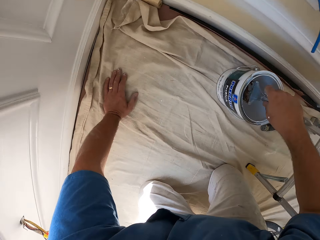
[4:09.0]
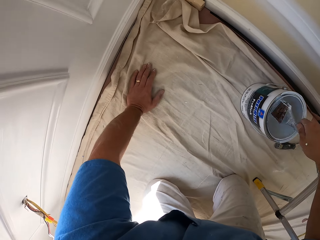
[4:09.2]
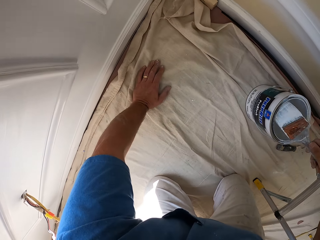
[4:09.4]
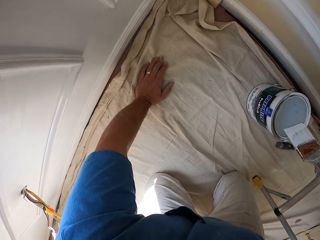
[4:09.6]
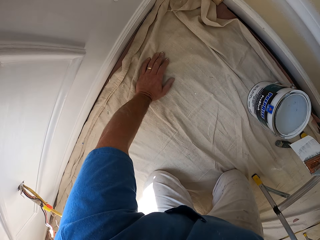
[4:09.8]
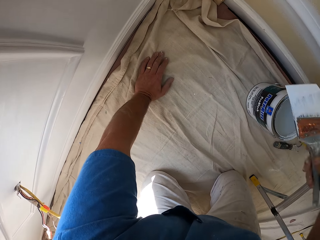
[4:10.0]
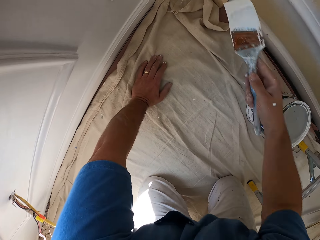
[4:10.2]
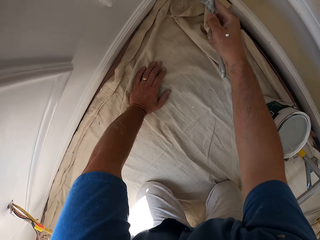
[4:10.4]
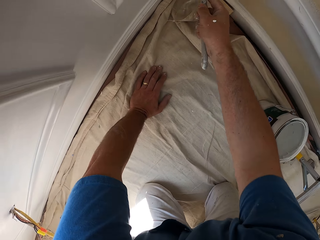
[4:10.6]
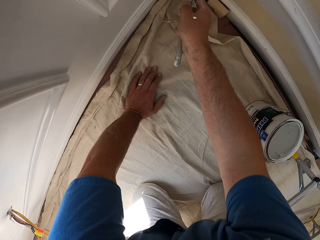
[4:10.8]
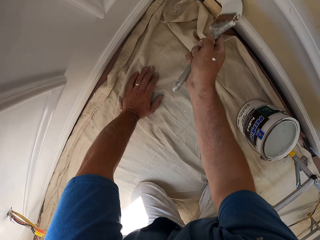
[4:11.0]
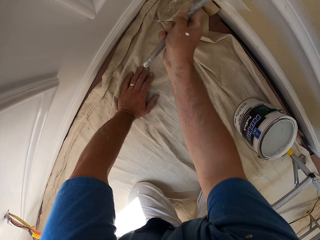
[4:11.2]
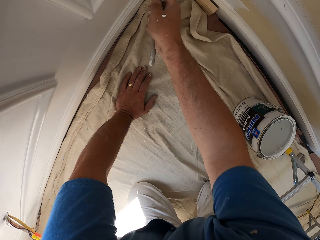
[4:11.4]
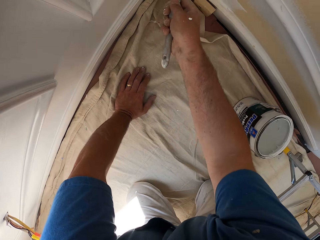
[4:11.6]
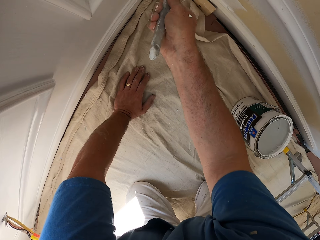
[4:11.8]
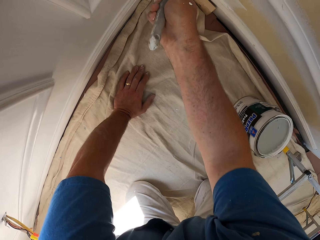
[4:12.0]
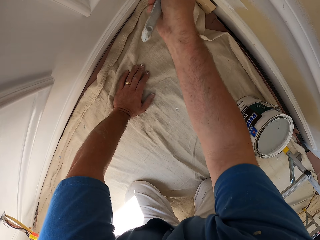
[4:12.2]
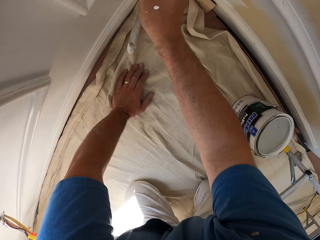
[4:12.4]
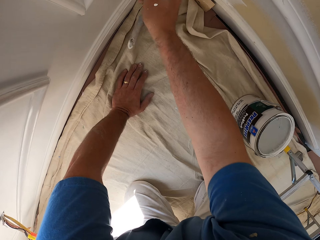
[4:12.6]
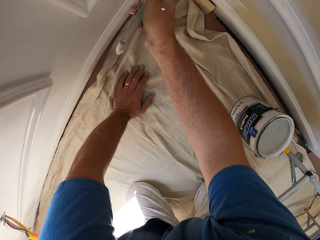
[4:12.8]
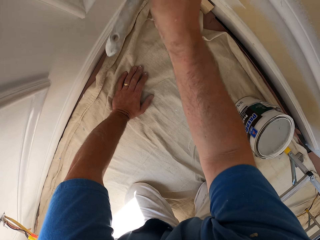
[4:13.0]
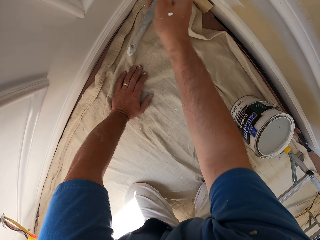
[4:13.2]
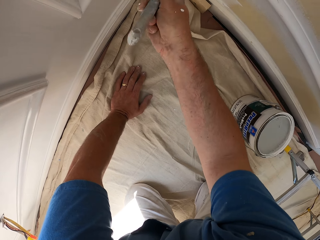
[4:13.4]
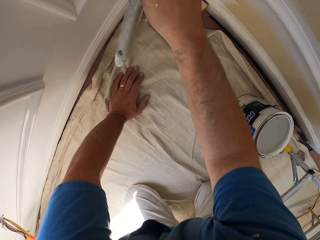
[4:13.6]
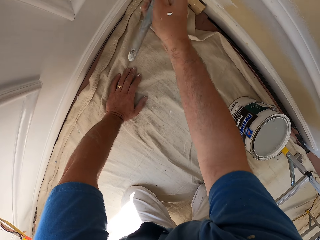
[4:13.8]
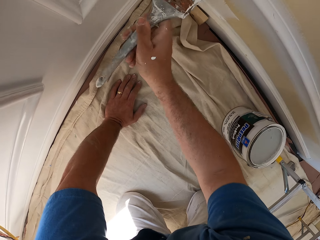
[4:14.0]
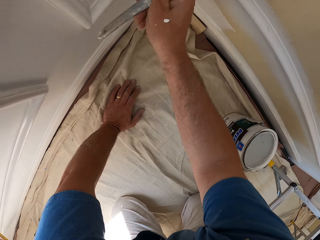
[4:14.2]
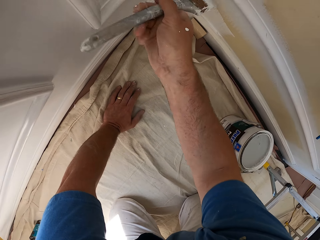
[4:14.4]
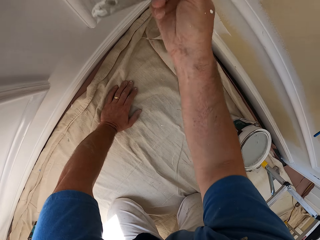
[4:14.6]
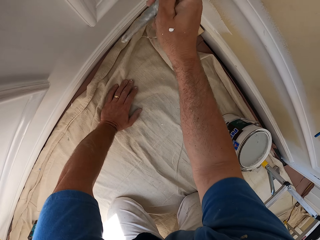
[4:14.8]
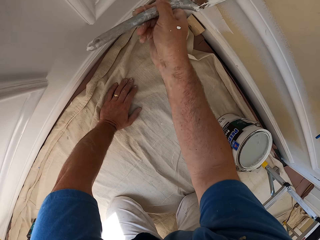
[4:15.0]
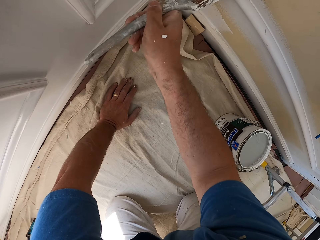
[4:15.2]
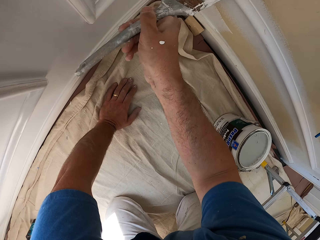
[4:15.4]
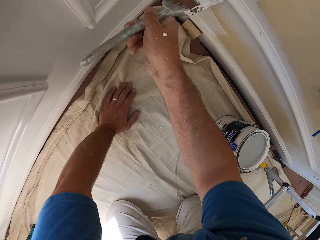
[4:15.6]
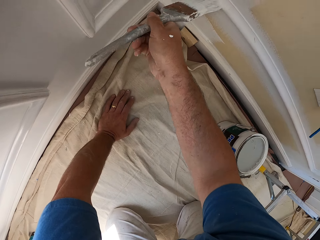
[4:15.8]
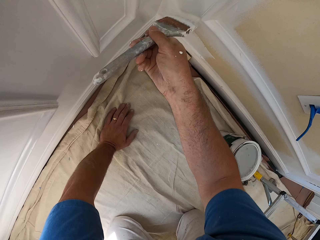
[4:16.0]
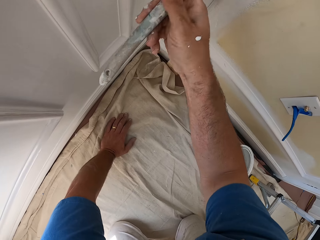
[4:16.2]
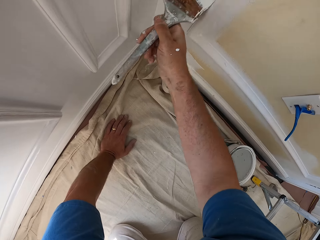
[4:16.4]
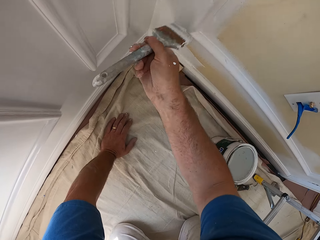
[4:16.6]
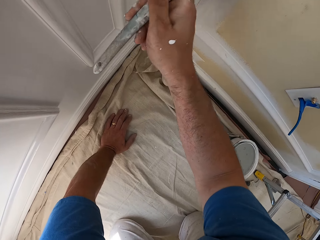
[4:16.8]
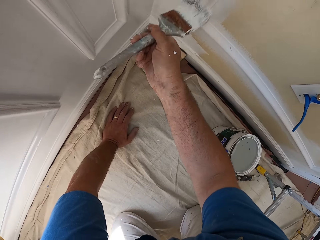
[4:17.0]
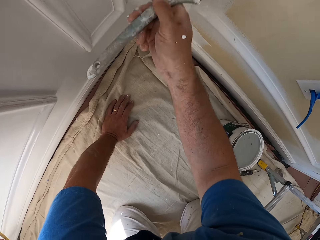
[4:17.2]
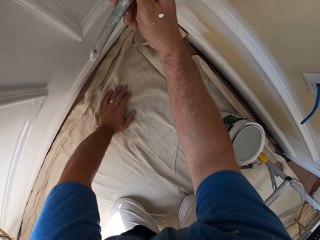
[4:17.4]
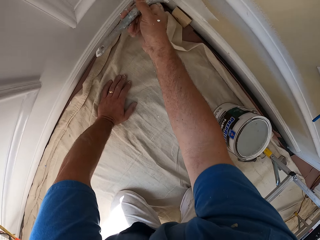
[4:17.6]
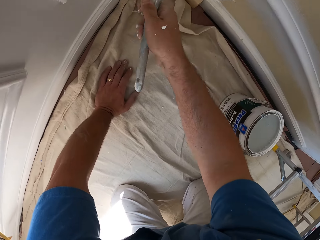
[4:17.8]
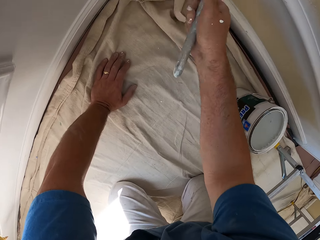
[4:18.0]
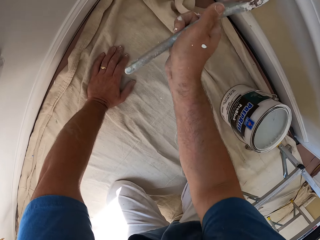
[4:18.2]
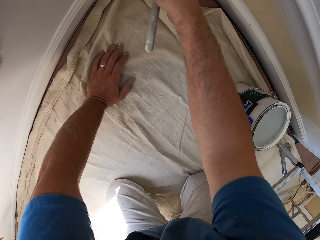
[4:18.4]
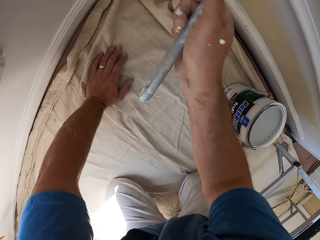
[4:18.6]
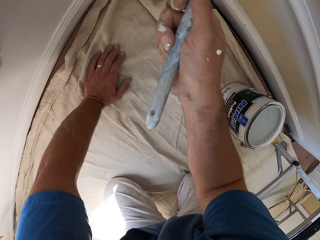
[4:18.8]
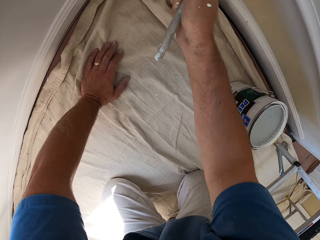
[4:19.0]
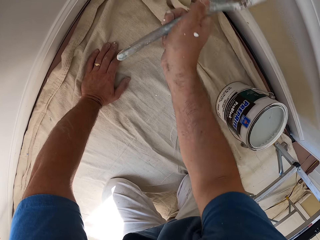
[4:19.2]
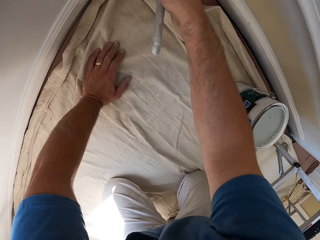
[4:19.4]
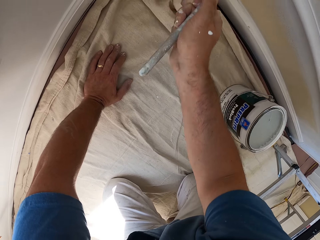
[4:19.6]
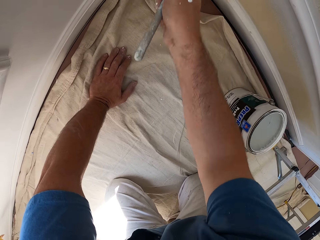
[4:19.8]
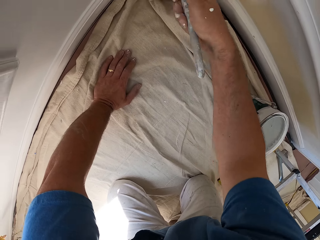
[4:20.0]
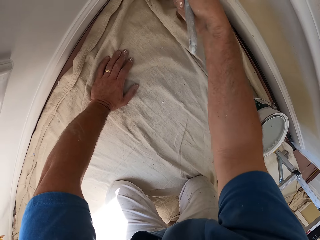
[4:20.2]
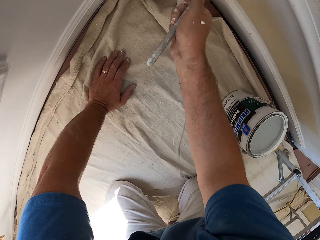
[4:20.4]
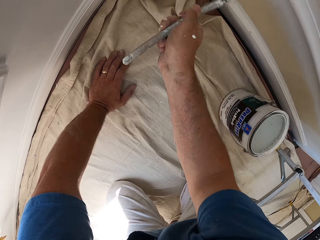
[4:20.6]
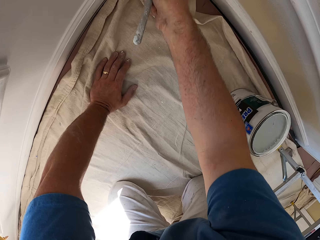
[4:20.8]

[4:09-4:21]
The camera wearer scoops up paint with the paint brush from the paint can. They paint a part of the wall with the paint brush.

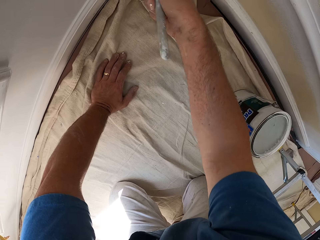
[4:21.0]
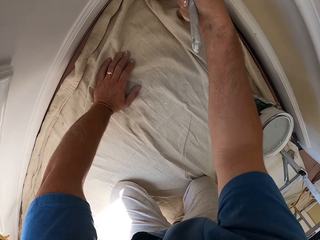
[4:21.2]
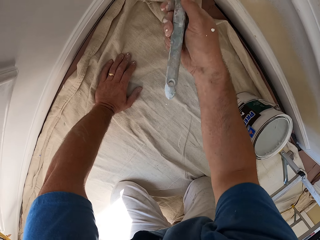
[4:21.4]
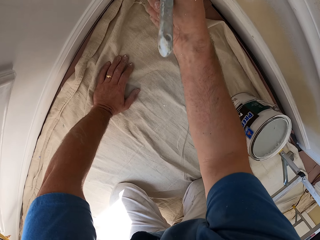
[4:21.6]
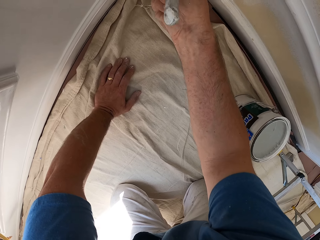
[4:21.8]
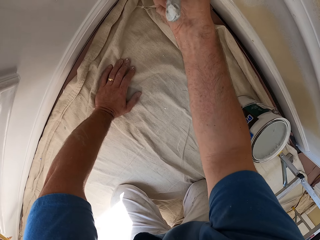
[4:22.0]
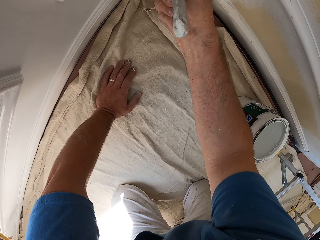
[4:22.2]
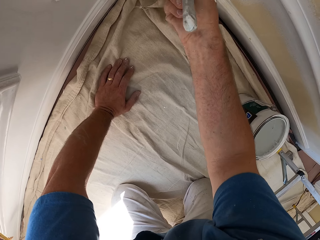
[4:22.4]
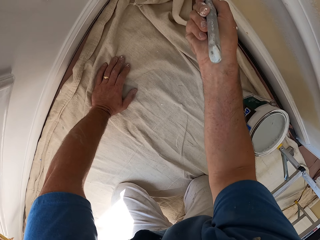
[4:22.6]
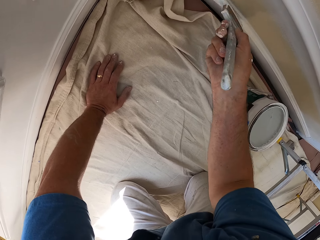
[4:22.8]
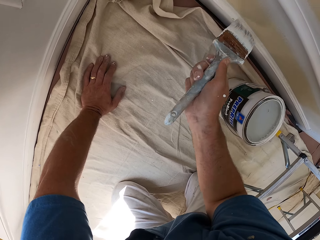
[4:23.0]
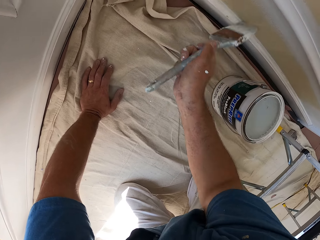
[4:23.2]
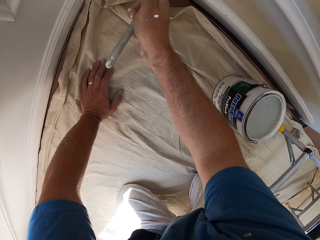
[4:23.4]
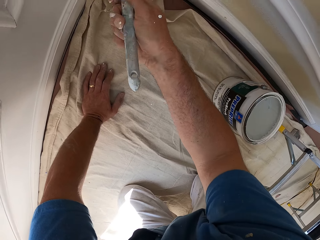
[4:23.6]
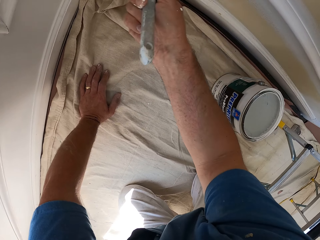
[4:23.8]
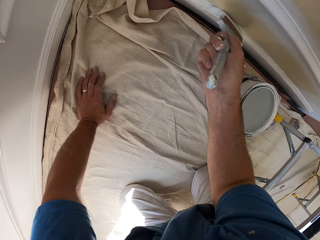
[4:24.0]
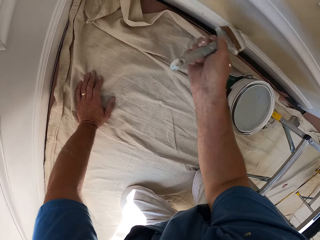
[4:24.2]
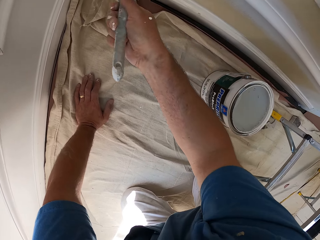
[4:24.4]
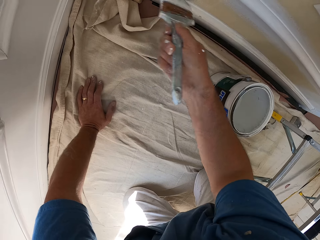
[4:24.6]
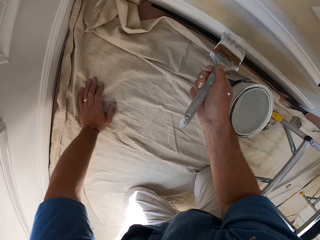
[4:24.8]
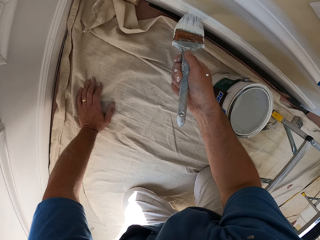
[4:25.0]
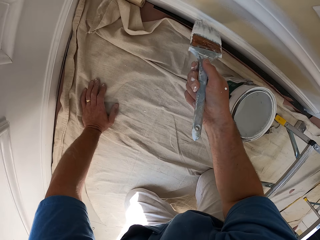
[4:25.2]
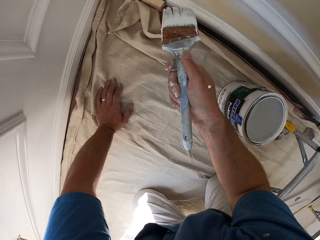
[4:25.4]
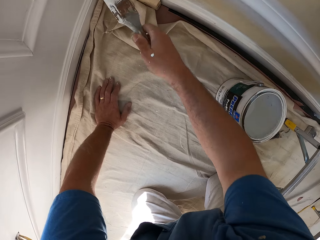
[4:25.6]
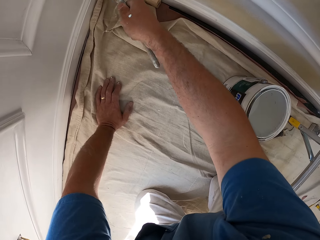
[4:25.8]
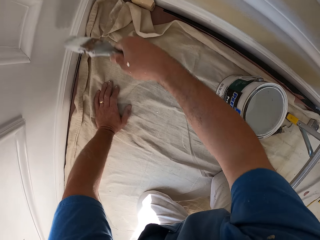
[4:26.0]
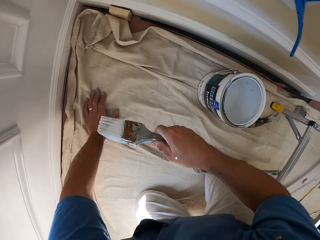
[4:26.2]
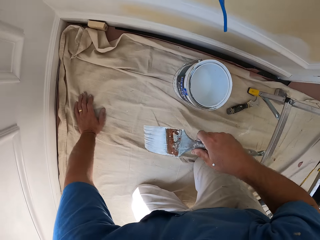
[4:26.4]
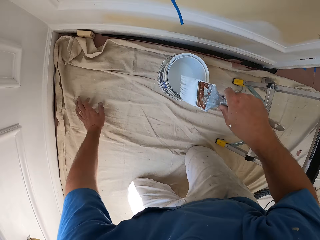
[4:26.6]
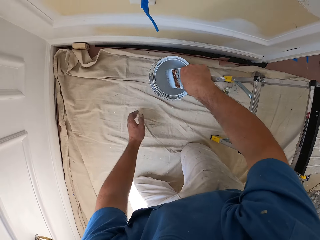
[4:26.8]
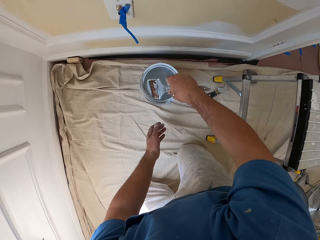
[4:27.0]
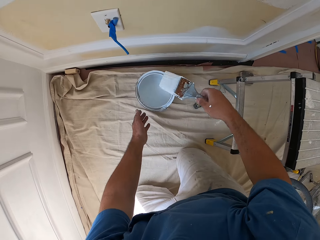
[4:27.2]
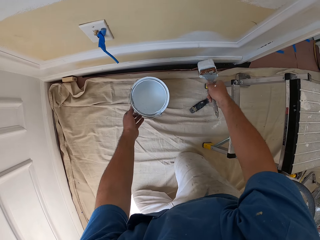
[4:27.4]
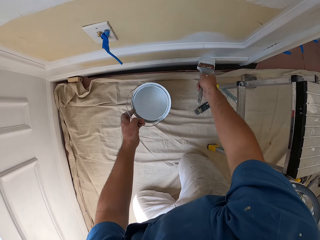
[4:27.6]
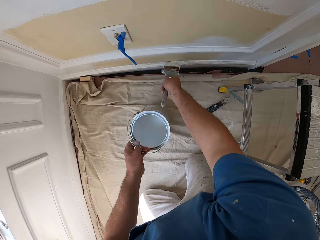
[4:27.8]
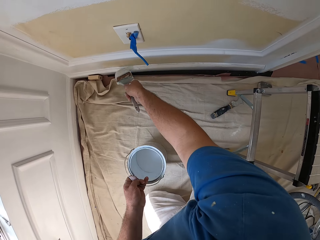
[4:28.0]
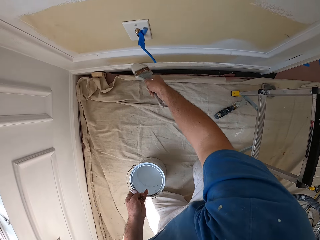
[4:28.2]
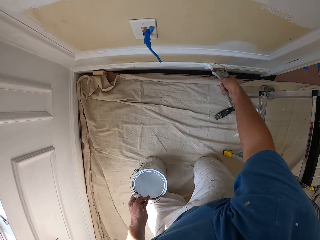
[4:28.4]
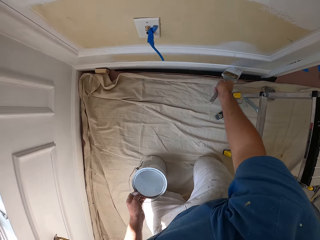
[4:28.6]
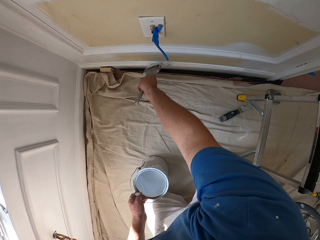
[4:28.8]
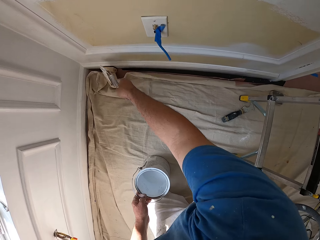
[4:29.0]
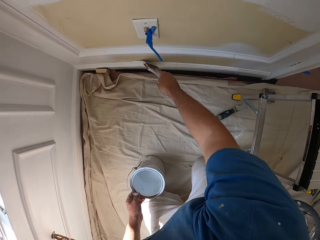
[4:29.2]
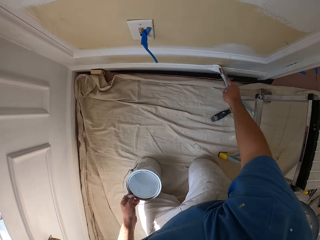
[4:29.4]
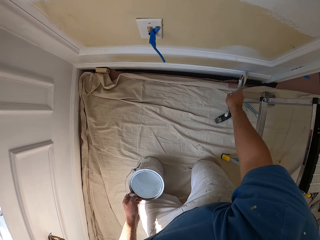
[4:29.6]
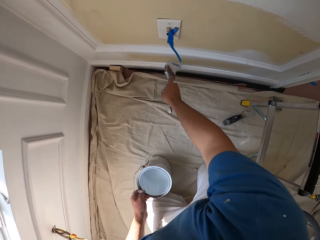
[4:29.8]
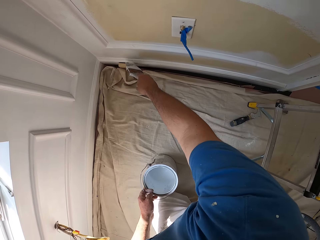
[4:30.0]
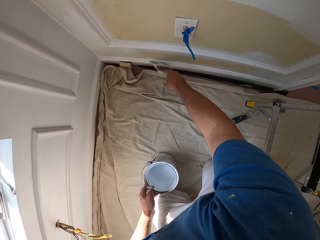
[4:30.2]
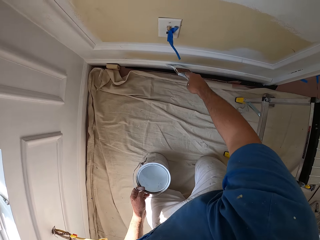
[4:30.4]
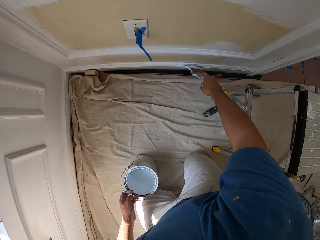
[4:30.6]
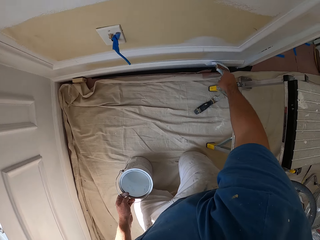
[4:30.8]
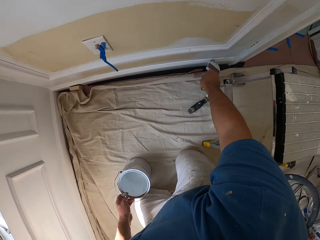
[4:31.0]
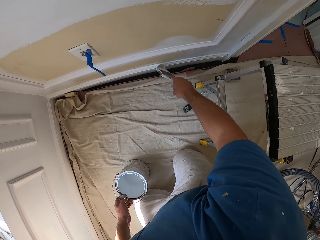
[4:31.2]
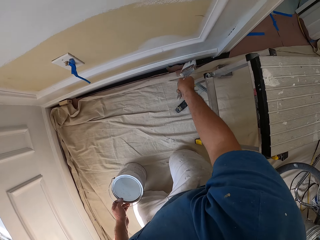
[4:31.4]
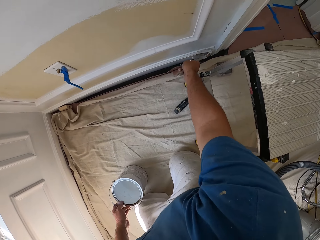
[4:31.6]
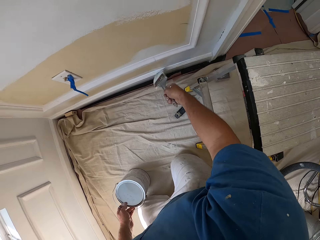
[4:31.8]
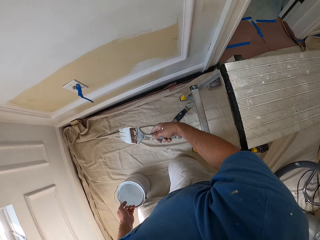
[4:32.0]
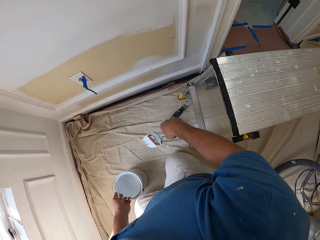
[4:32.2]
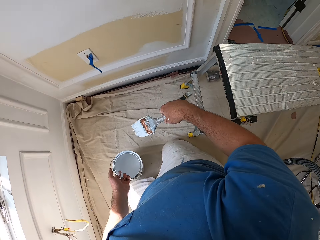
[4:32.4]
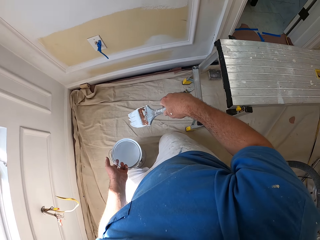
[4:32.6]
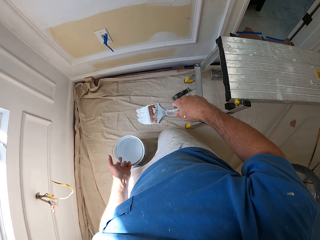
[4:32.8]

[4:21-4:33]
The camera wearer scoops up paint with the paint brush from the paint can. They pick up the paint can. They paint a part of the wall or baseboard with the paint brush.
